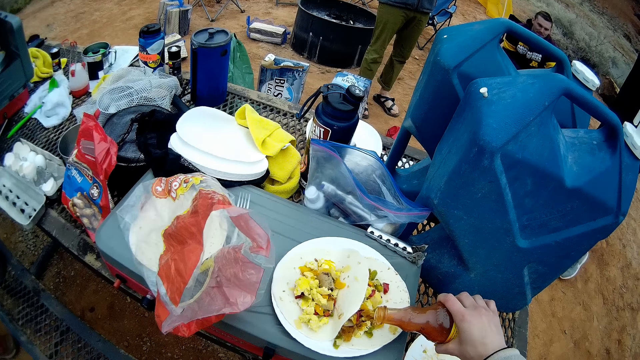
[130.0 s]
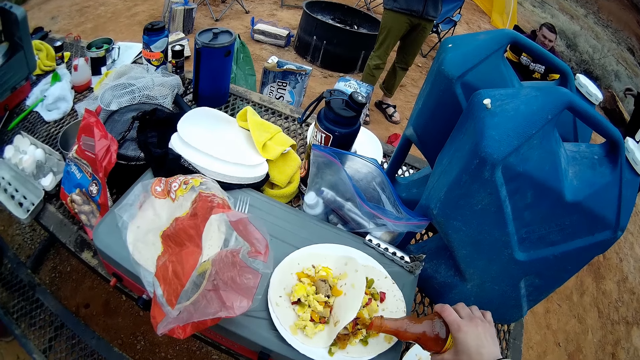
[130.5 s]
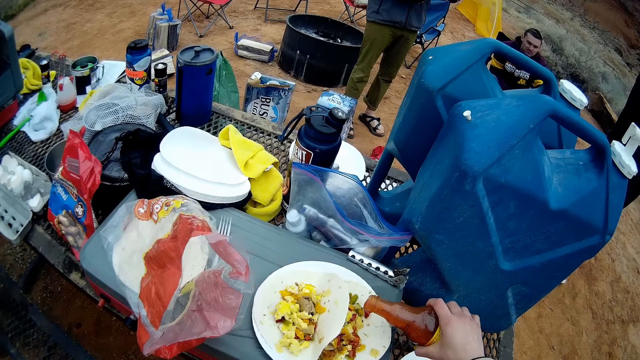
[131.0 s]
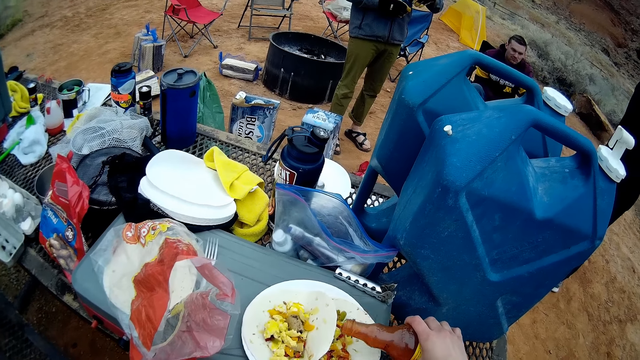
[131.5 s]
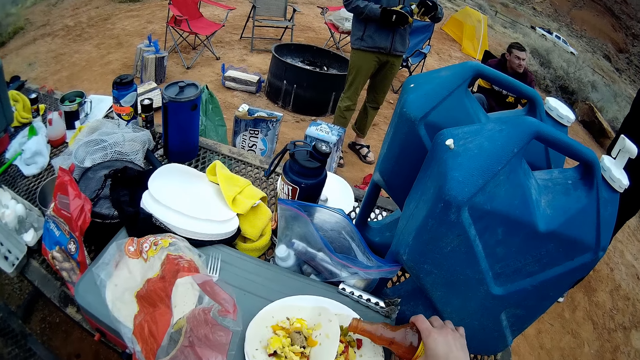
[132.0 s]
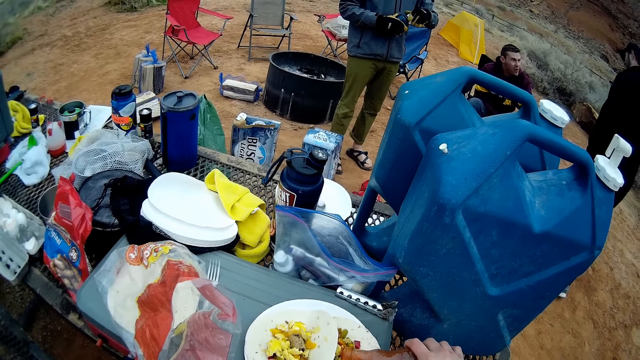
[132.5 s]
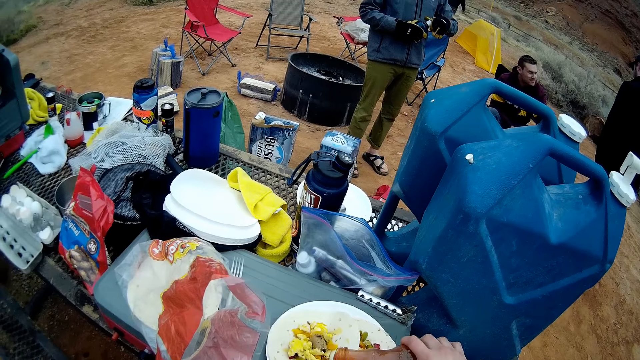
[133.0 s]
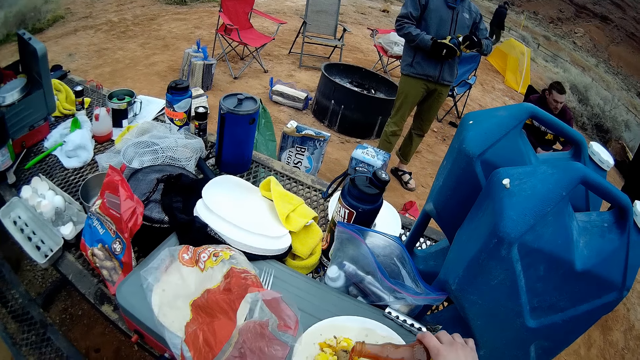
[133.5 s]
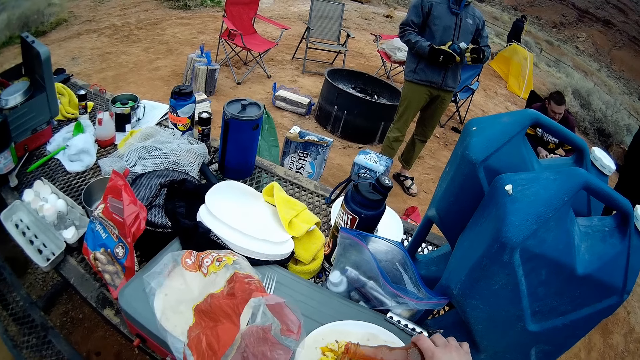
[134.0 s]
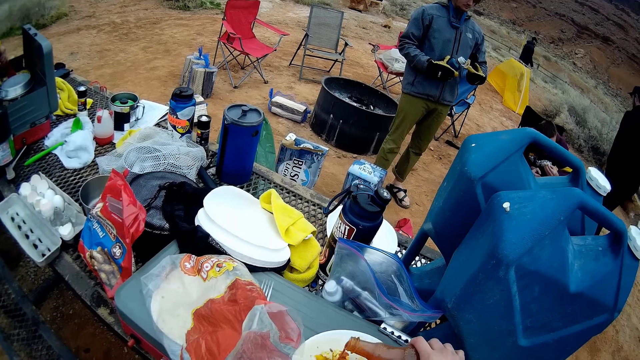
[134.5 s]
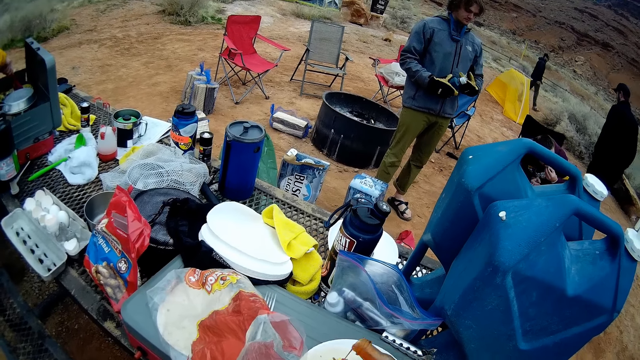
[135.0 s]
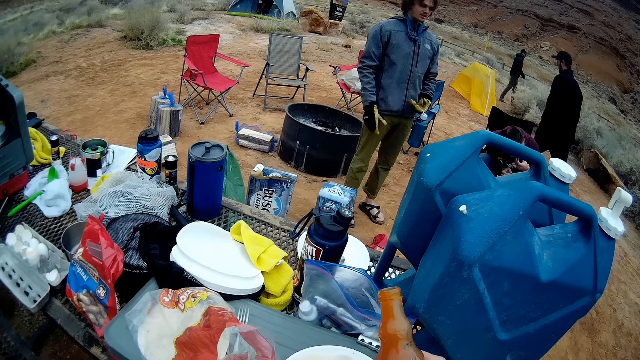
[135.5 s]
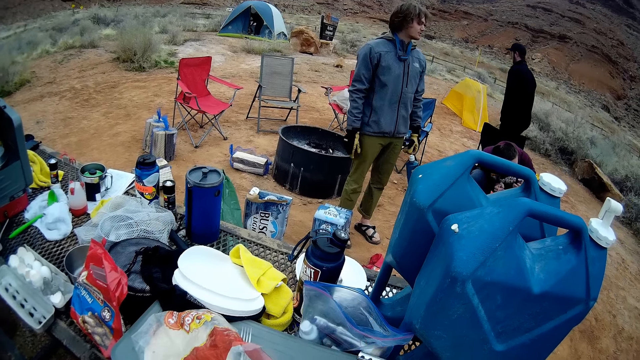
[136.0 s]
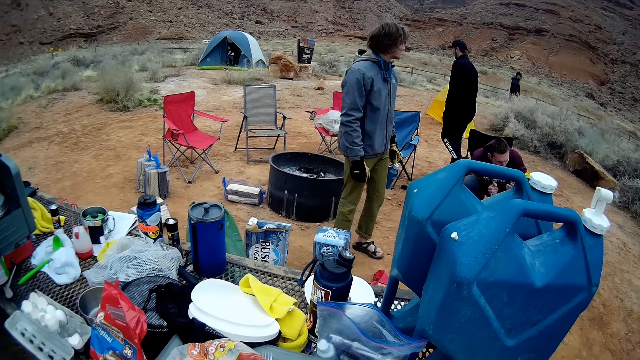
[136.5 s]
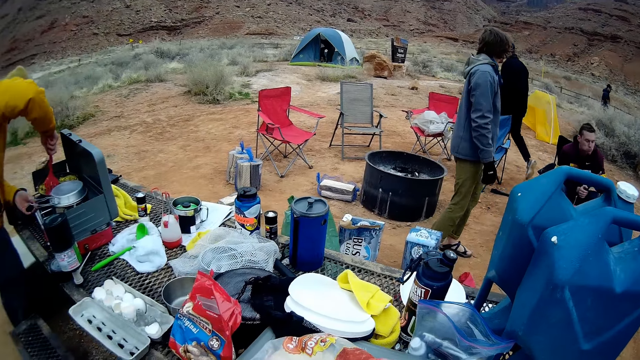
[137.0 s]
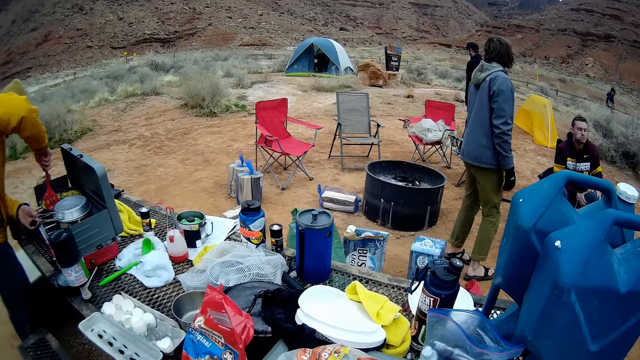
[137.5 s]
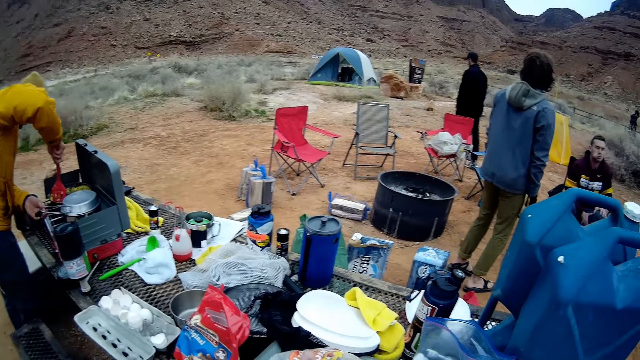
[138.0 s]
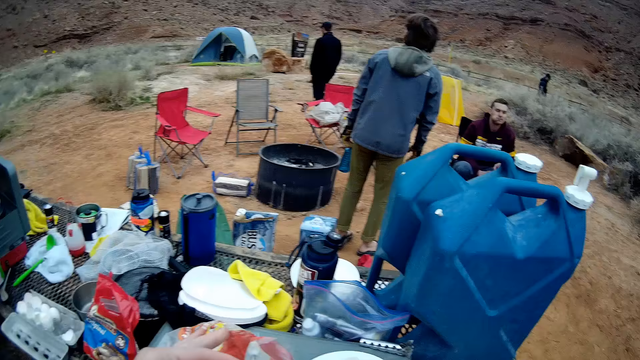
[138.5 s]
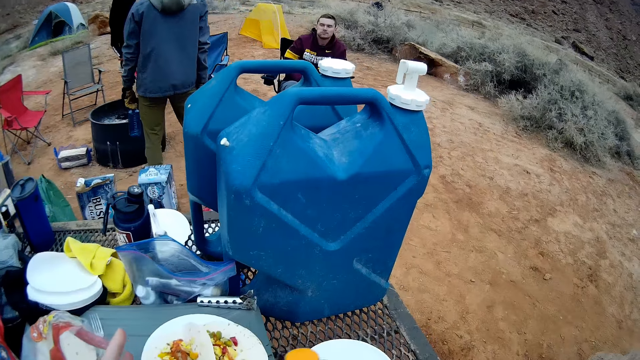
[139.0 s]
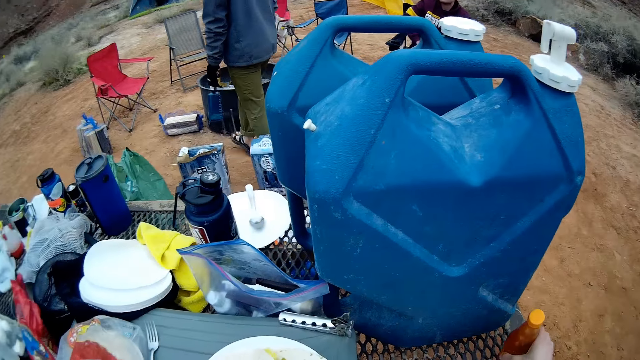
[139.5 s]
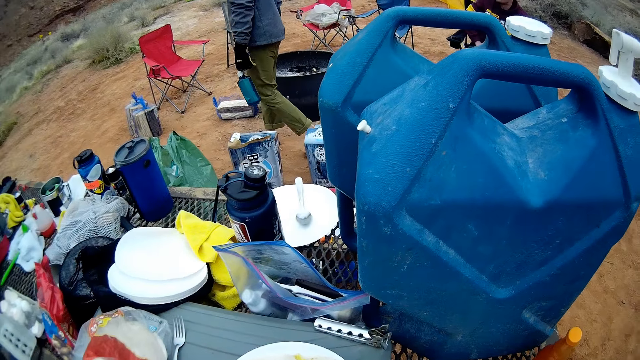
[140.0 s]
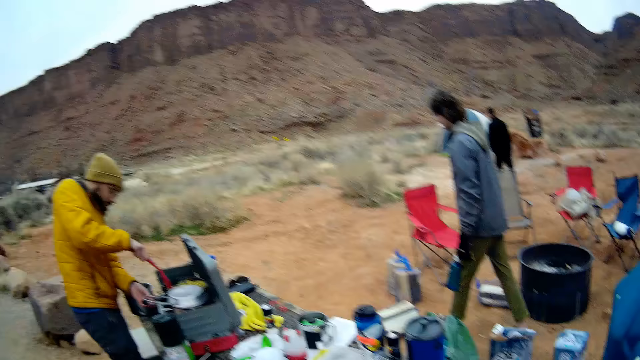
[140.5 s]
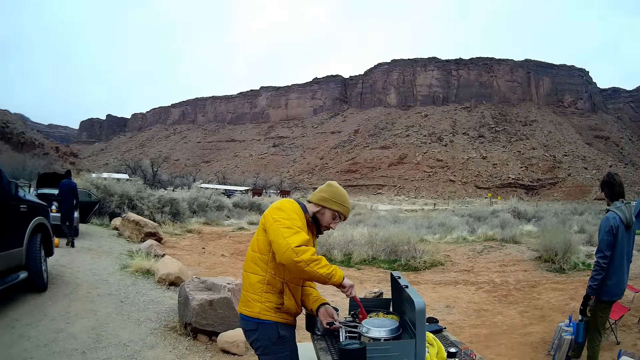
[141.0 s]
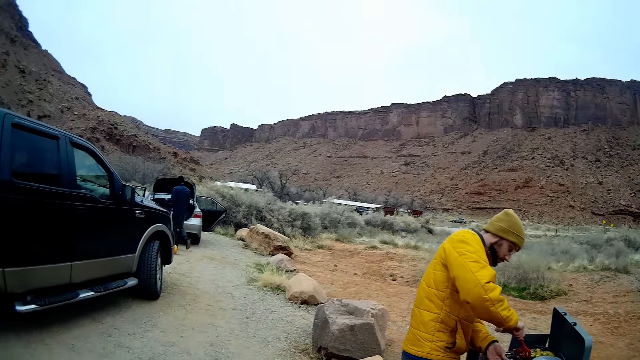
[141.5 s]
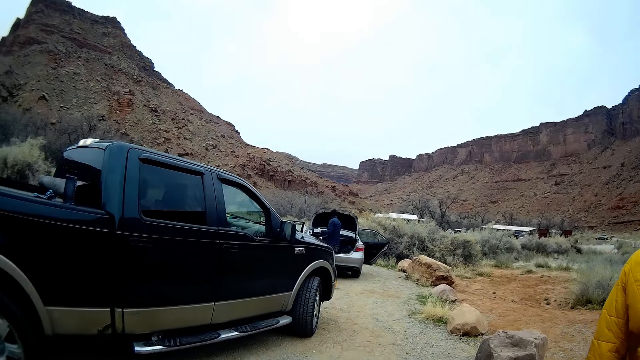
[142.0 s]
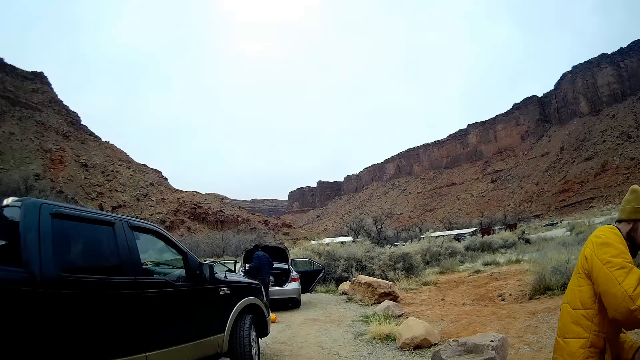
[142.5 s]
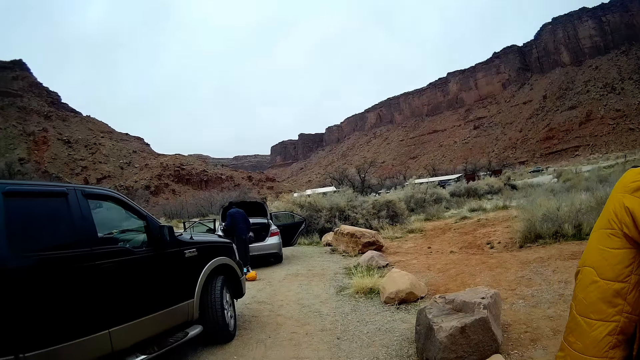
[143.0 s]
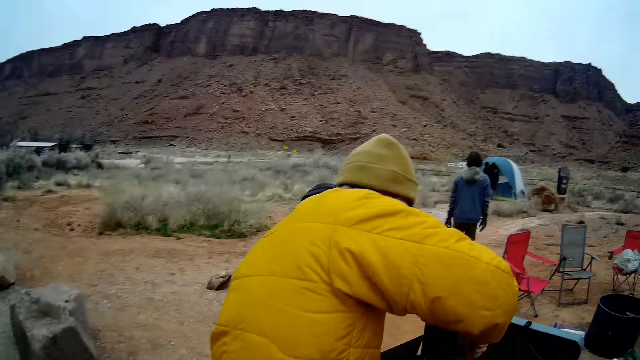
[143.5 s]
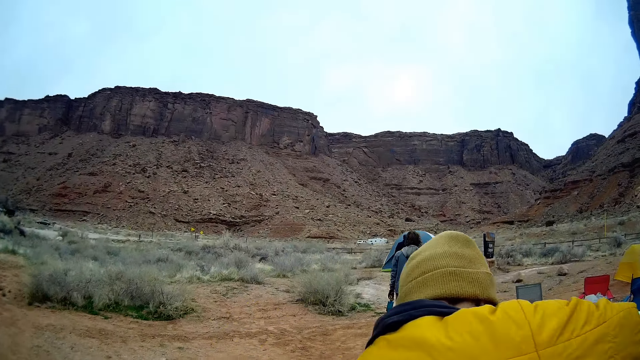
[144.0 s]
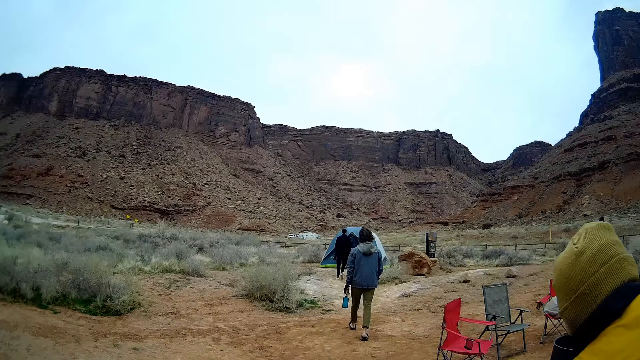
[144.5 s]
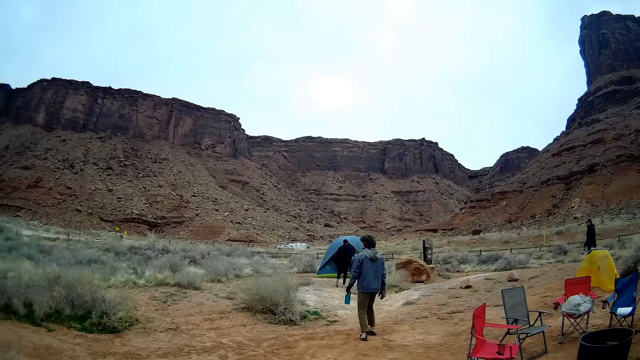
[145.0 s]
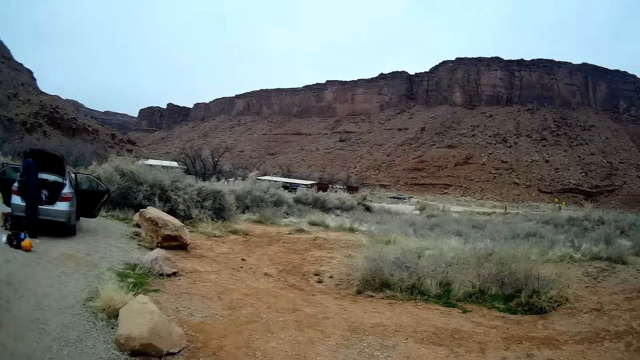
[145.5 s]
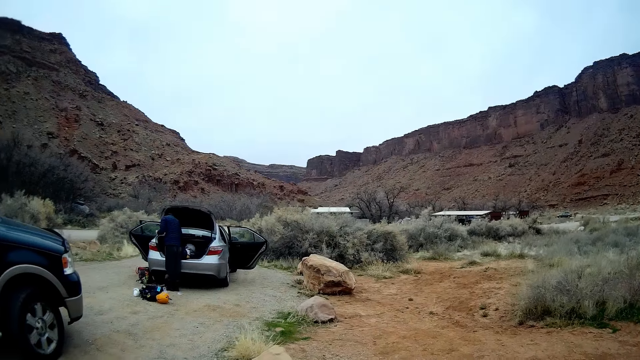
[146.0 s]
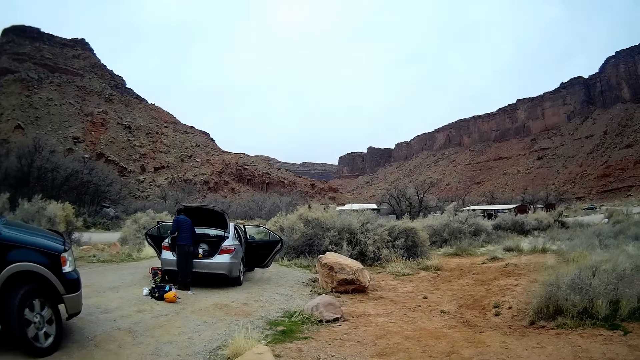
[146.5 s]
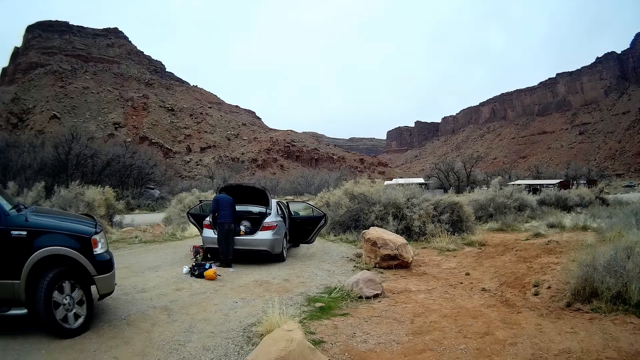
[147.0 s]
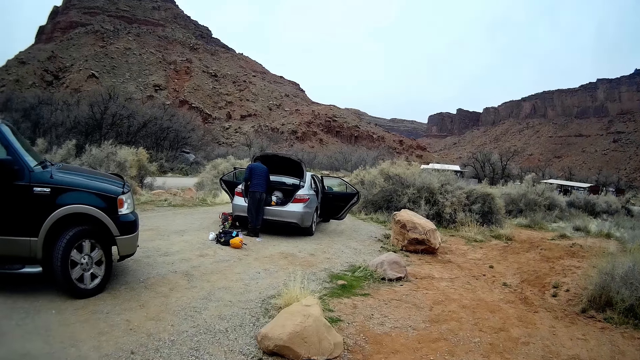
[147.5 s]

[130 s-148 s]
The camera wearer pours pasta sauce from a bottle to the food. The man holds the water can. Another man turns the food with a spoon in his hand. The camera wearer looks around the area. They walk away from the table. The first man walks towards the tent.

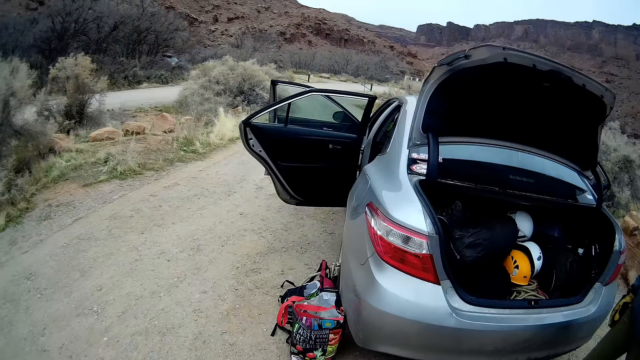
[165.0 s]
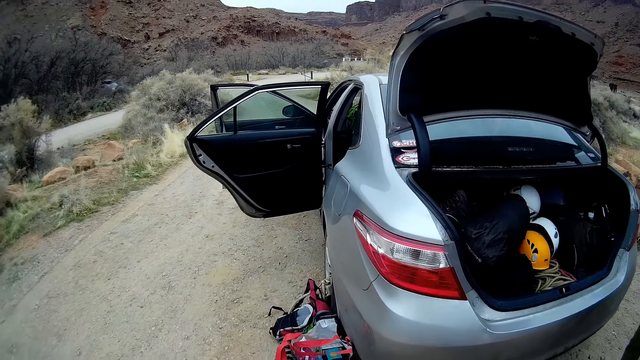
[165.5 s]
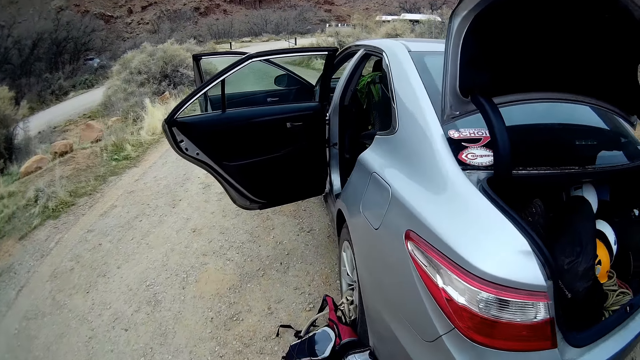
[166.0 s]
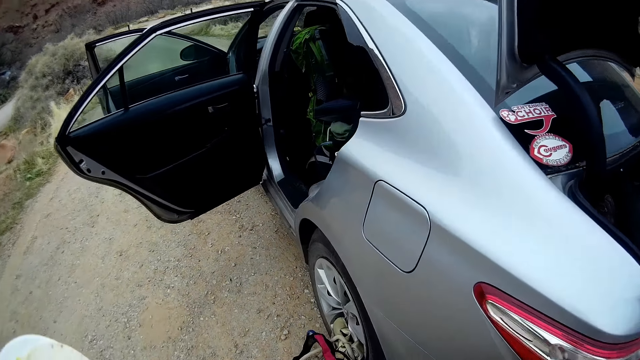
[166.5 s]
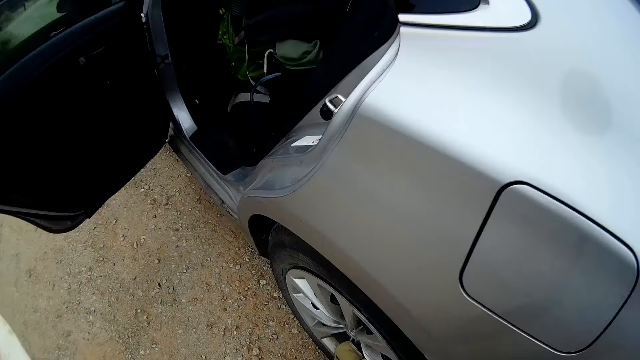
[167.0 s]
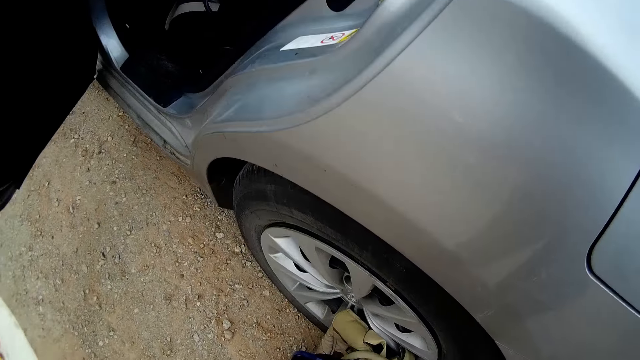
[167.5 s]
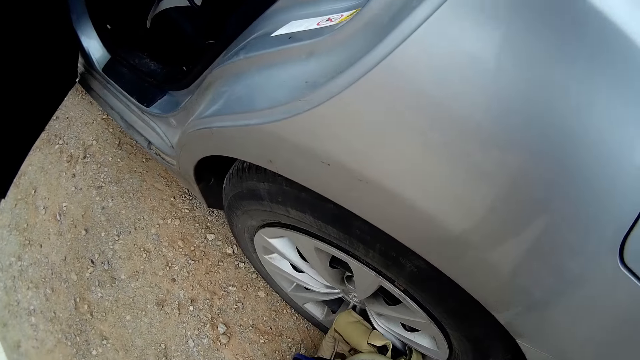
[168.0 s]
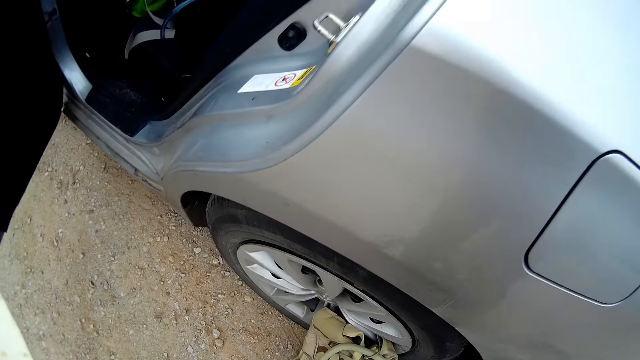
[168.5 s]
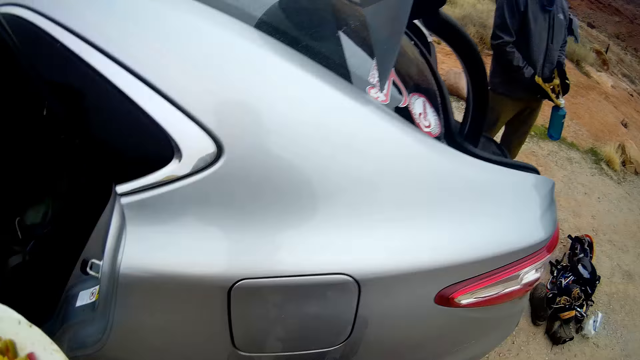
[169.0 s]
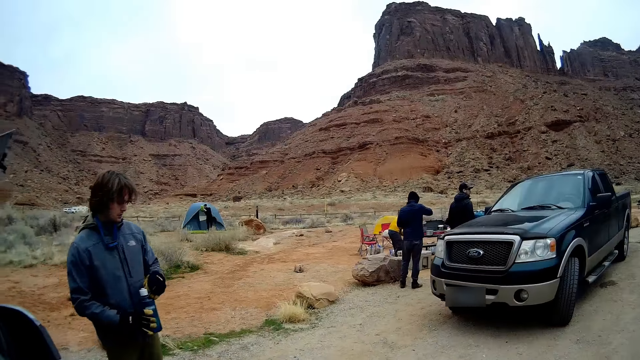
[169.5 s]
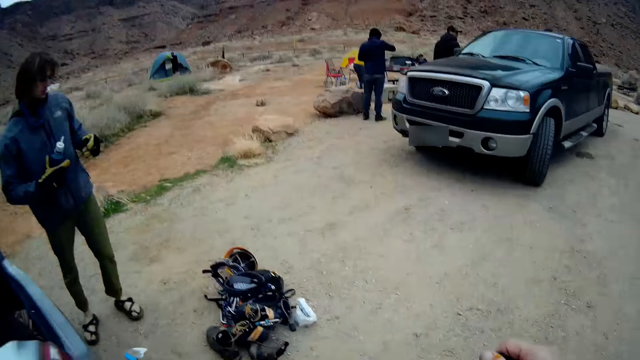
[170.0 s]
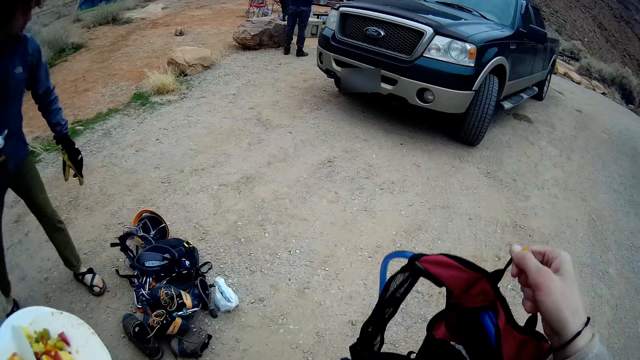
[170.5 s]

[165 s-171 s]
The camera wearer picks up a bag from the floor beside the car. They walk in the area.
